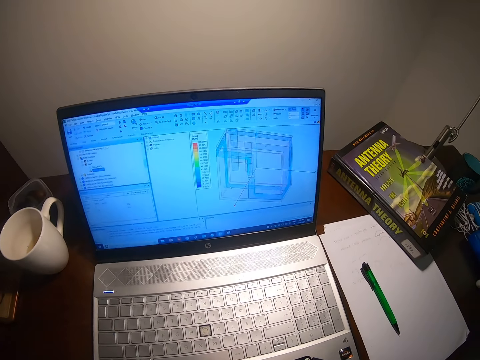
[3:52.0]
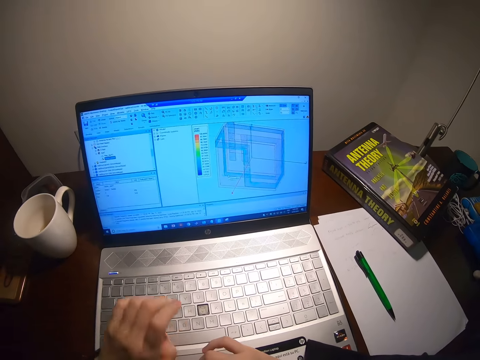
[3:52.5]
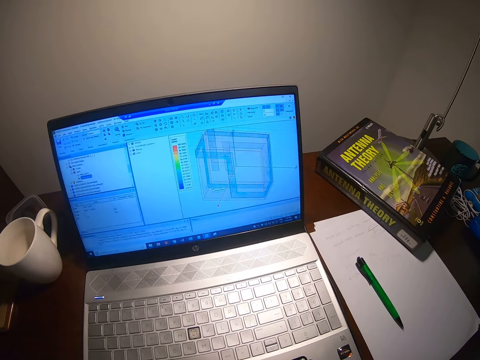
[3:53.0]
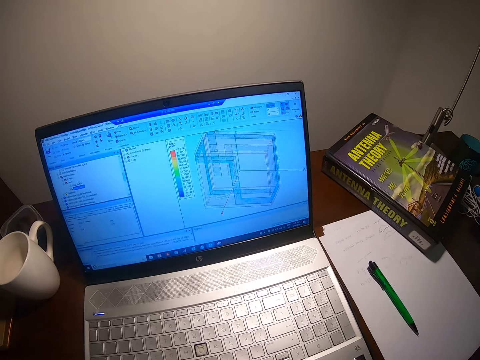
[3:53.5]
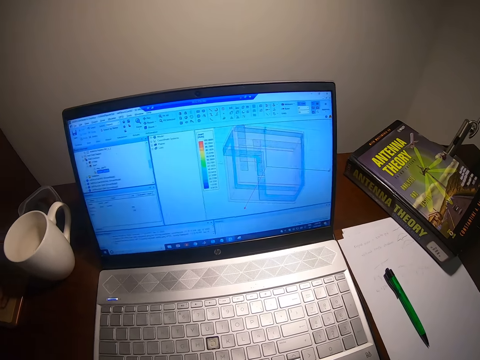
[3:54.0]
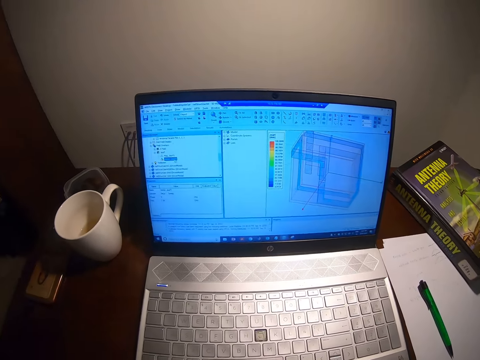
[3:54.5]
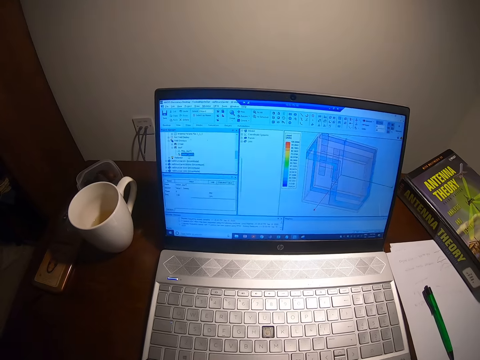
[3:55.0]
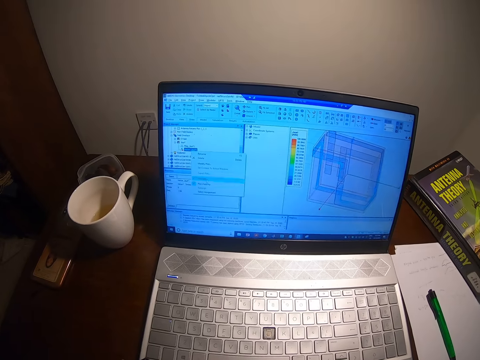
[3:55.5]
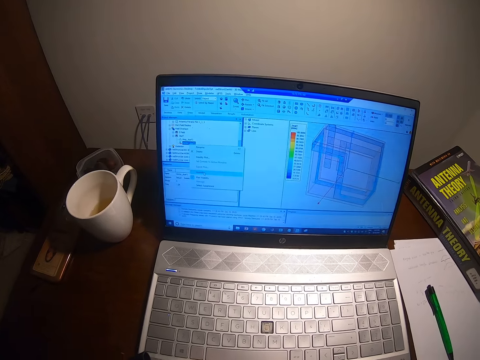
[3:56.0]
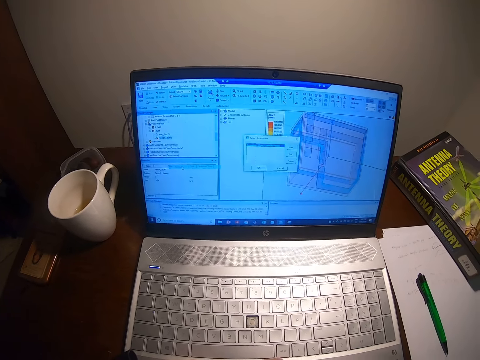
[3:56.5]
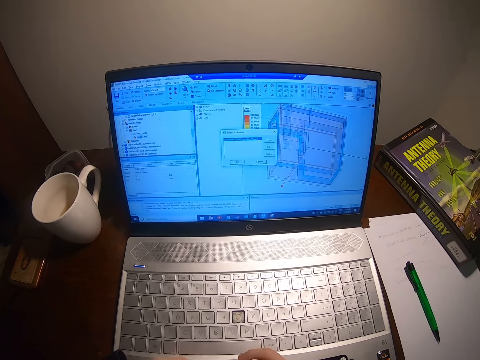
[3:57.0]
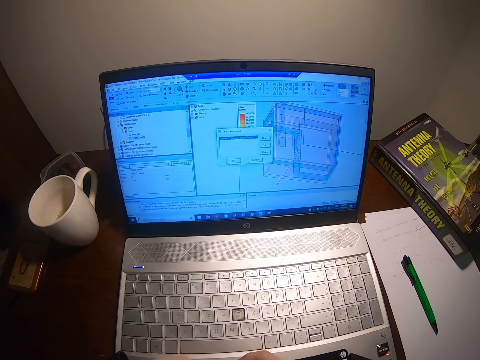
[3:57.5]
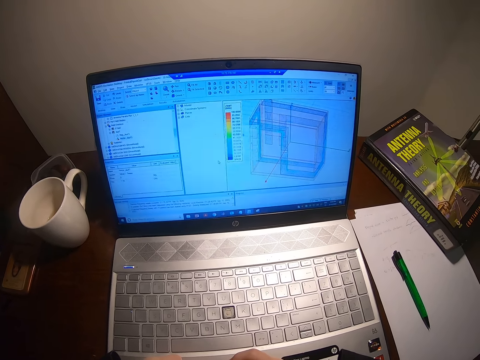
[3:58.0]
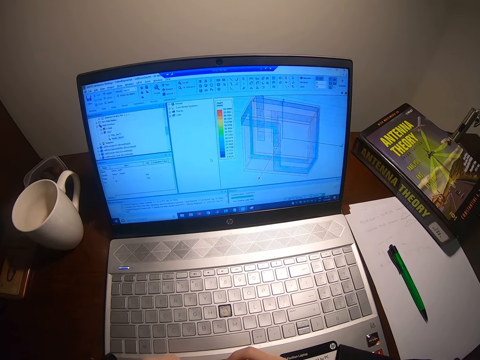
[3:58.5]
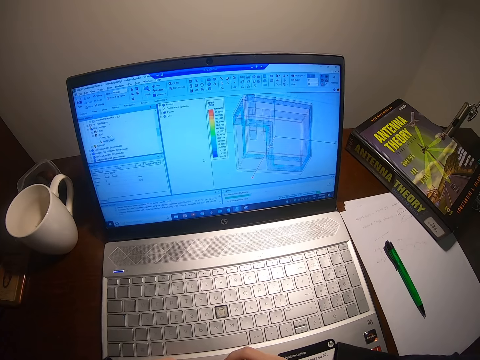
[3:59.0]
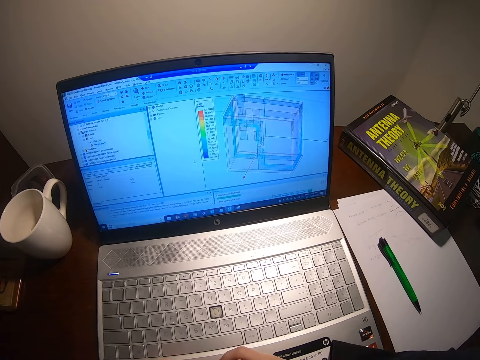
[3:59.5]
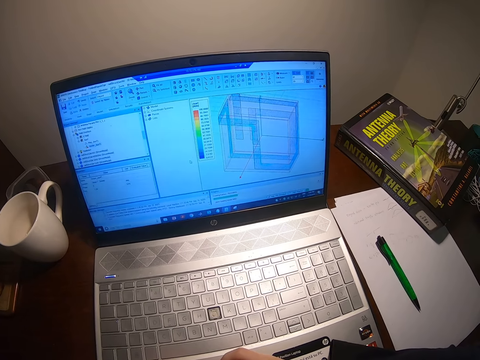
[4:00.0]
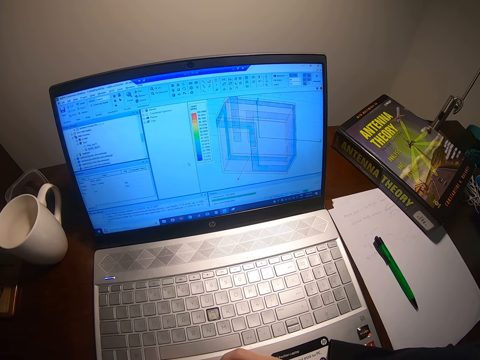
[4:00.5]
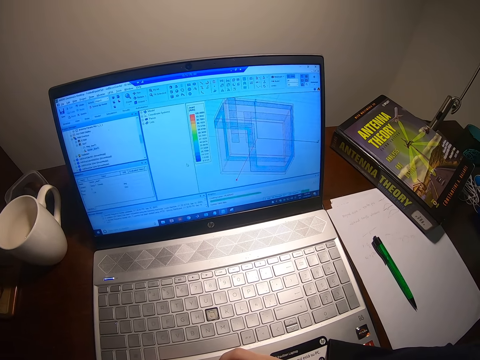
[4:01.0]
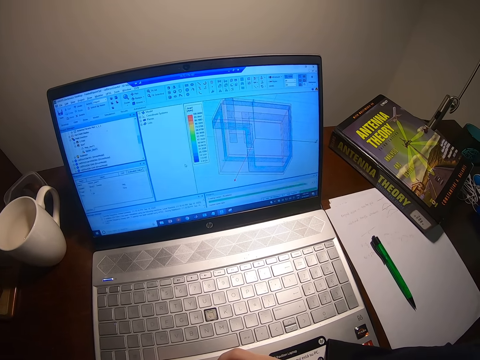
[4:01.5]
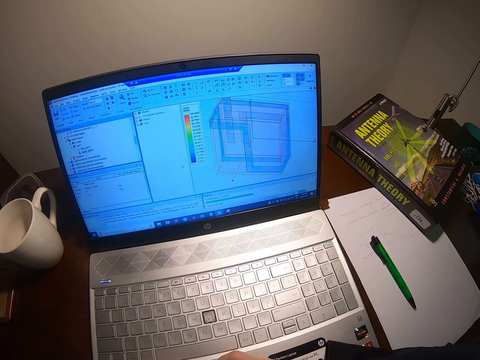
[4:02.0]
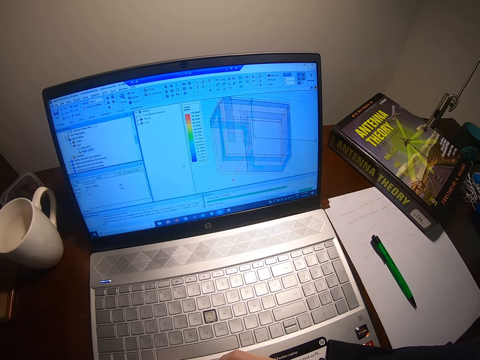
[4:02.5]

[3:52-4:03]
The camera wearer watches the laptop.

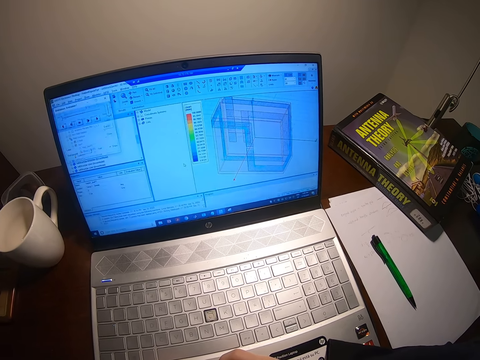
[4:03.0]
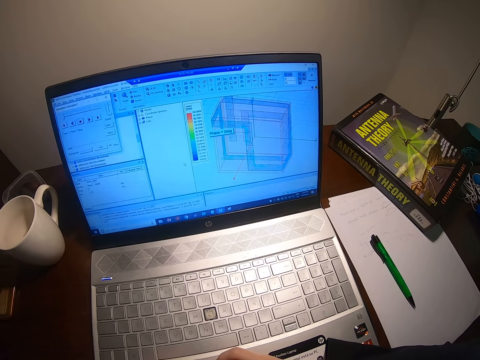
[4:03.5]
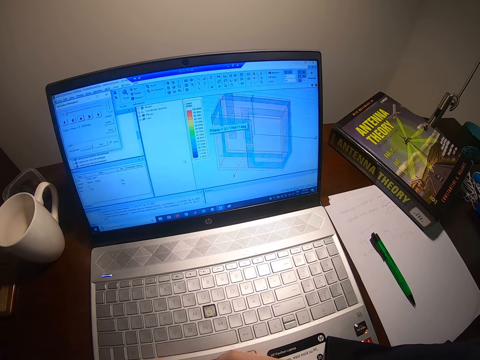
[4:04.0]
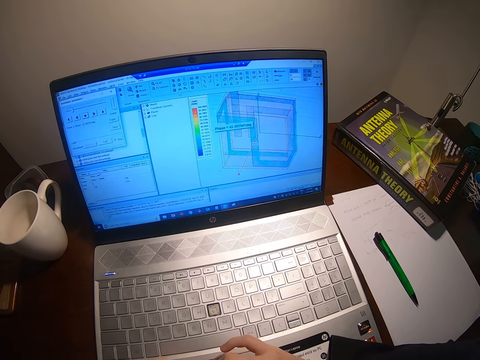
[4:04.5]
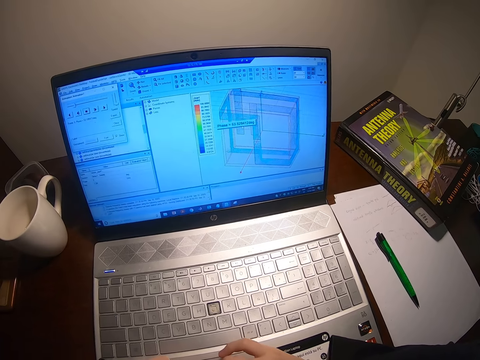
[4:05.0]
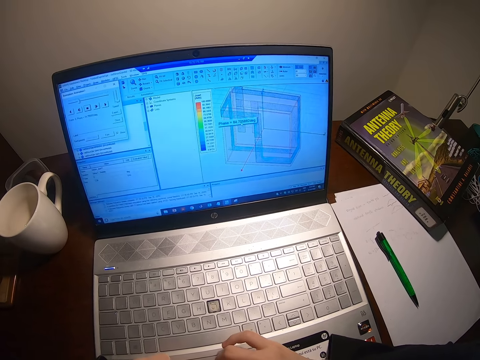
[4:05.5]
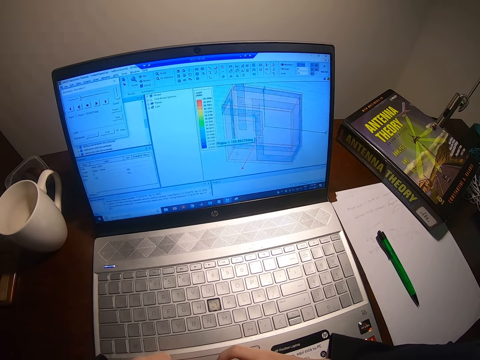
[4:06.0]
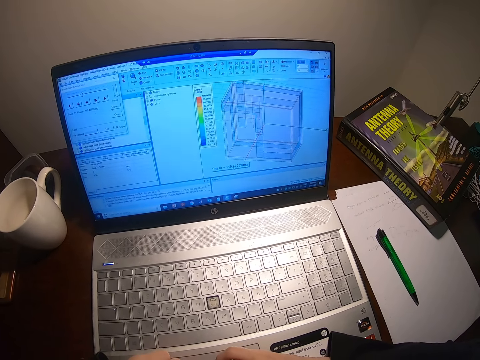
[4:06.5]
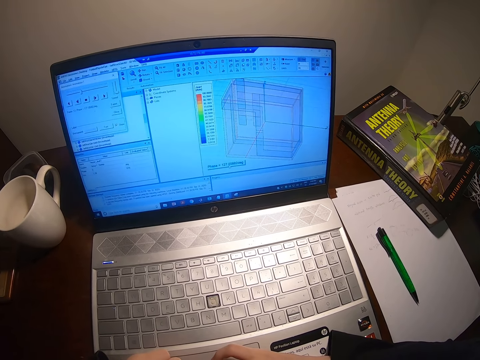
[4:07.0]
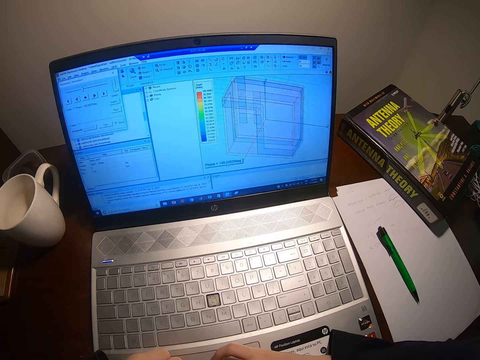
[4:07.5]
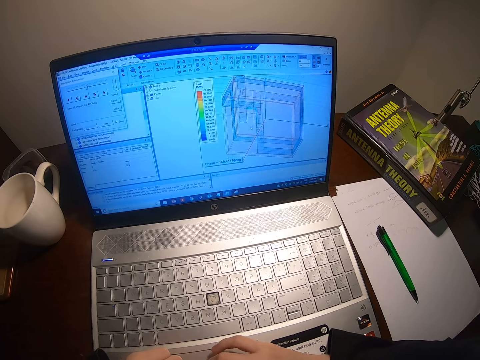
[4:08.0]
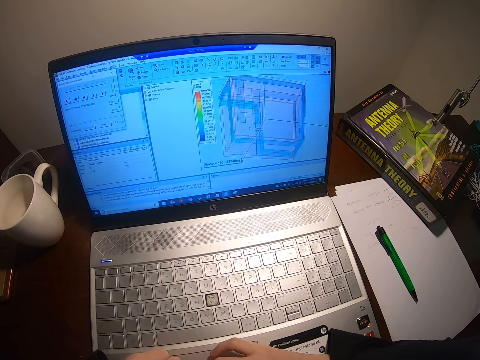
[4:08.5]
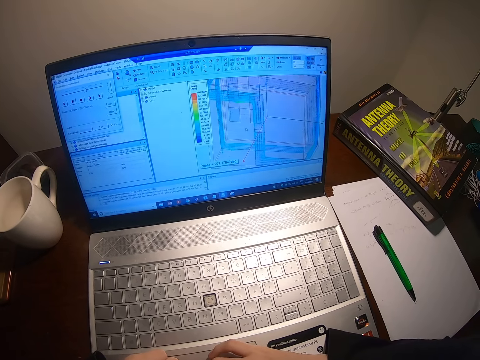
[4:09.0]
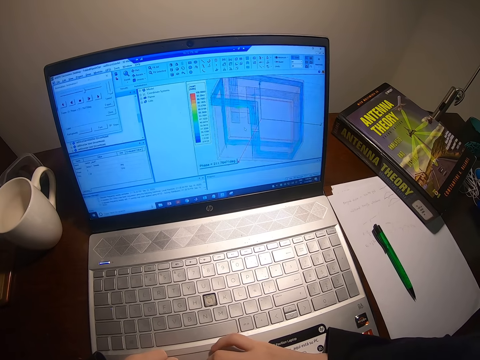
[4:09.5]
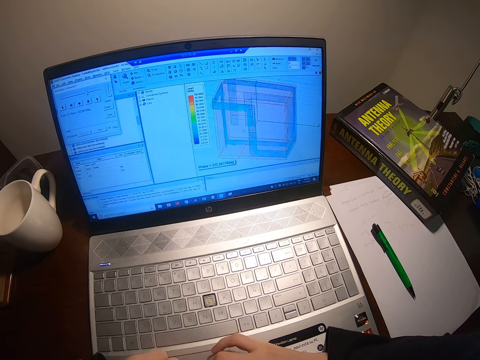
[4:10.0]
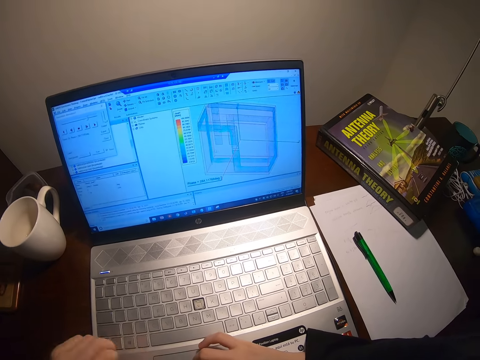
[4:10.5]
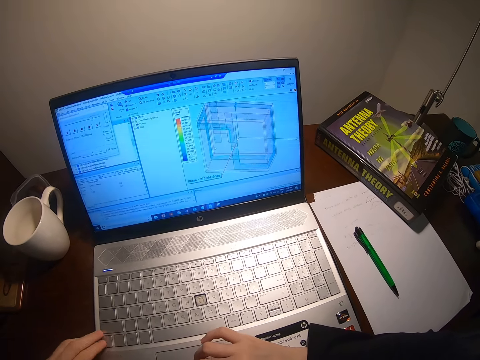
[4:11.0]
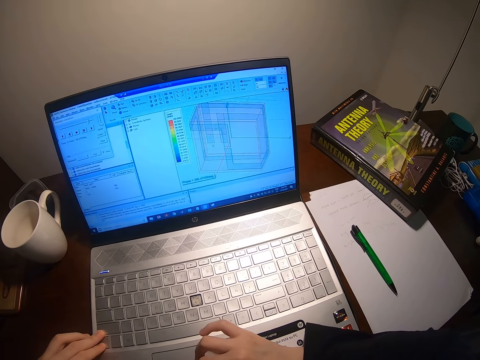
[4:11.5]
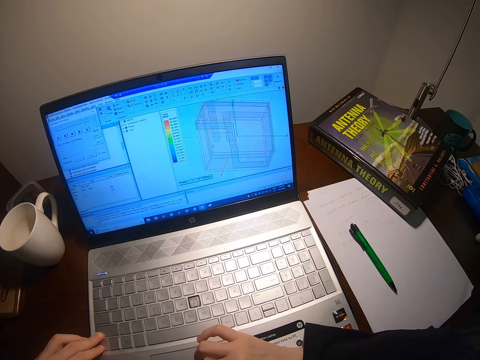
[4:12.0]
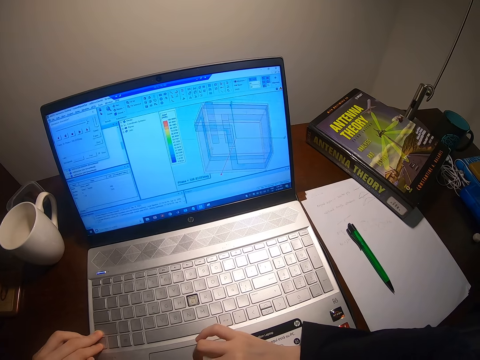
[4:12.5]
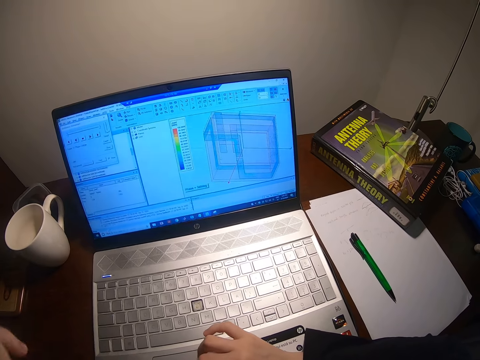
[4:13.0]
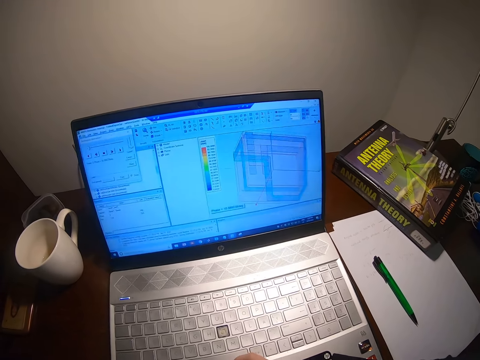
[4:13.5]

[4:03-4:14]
The camera wearer browses on the laptop.

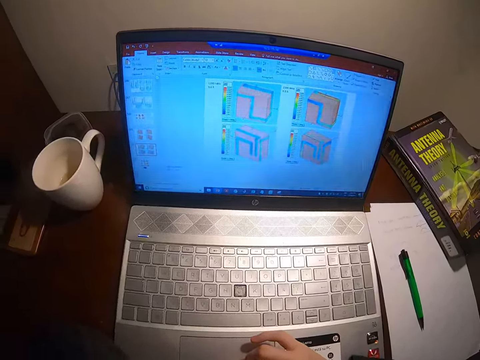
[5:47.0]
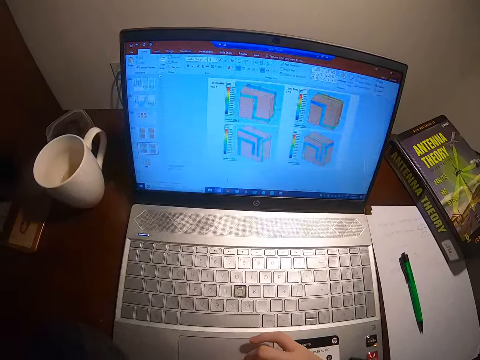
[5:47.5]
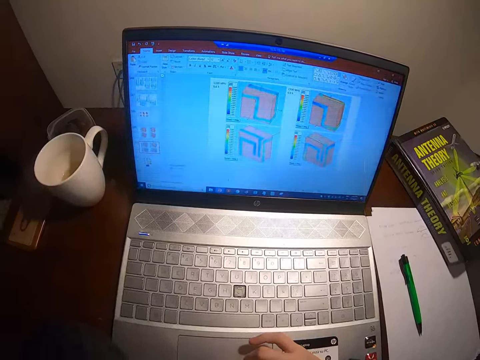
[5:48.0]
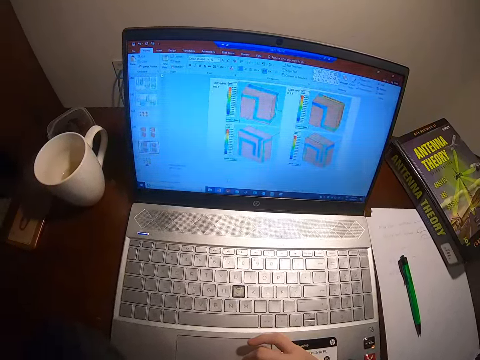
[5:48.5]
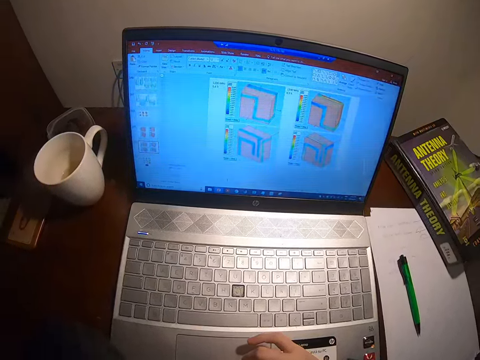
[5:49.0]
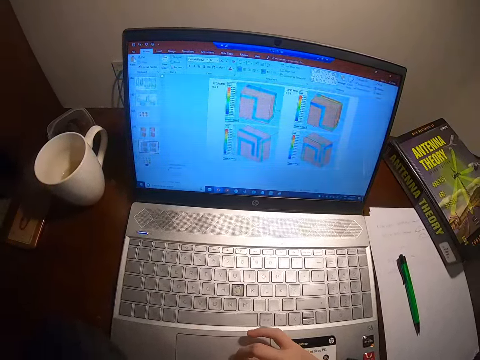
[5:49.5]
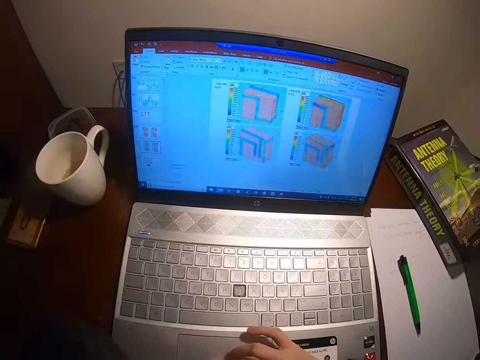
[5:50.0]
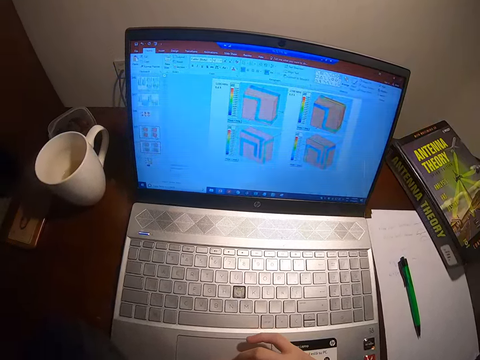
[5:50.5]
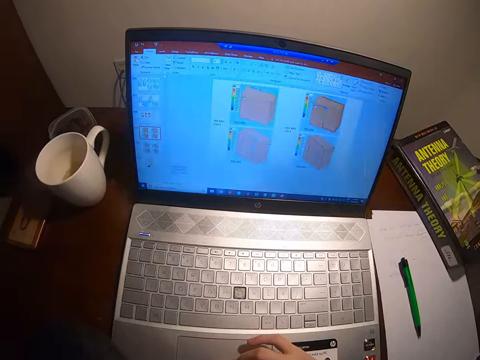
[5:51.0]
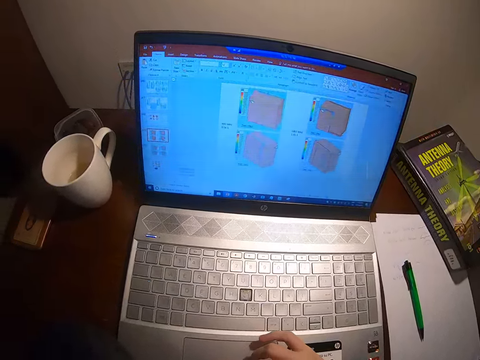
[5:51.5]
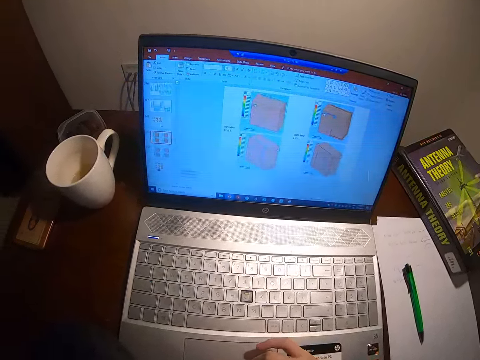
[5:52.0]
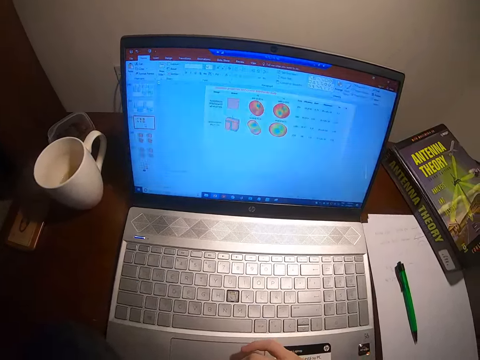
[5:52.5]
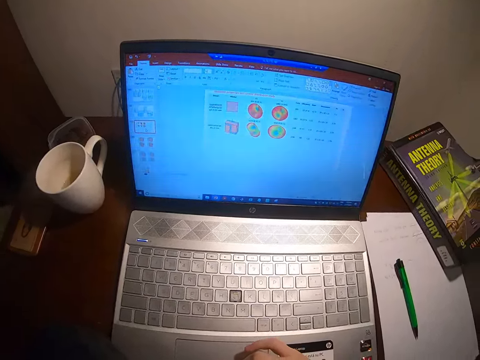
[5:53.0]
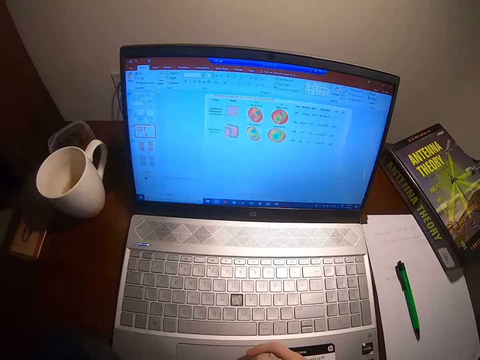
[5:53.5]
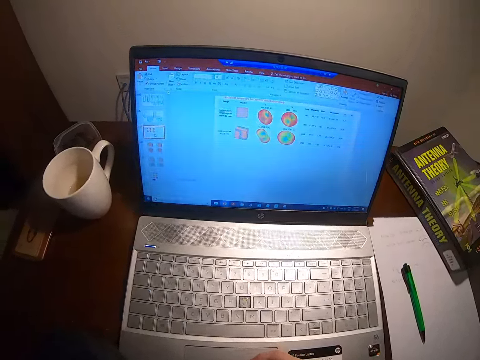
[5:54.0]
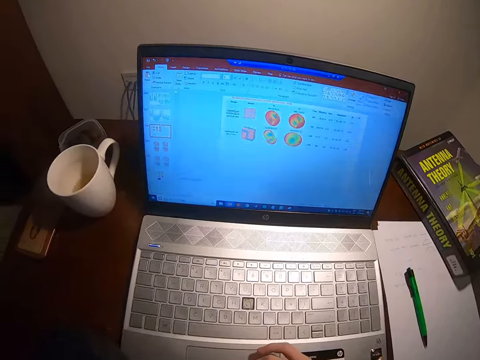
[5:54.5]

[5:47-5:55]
The camera wearer watches the laptop. They browse the laptop.
